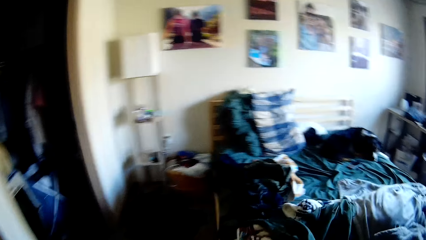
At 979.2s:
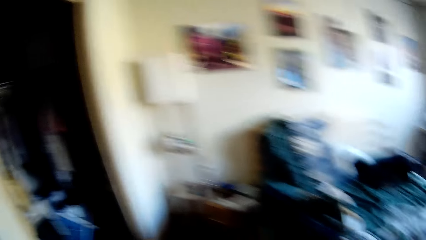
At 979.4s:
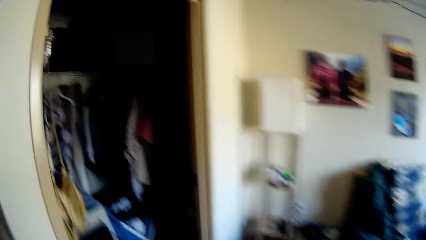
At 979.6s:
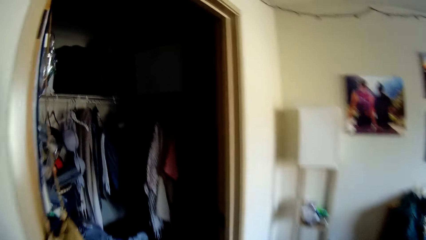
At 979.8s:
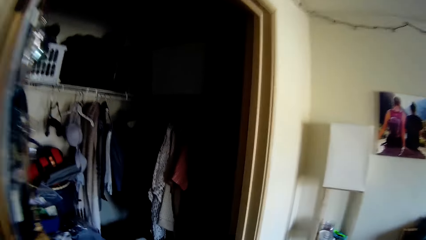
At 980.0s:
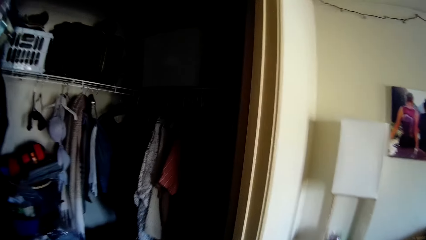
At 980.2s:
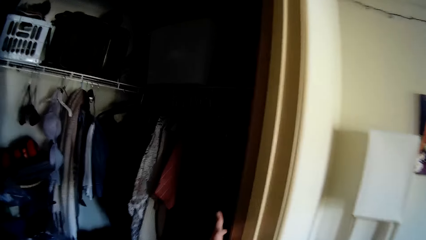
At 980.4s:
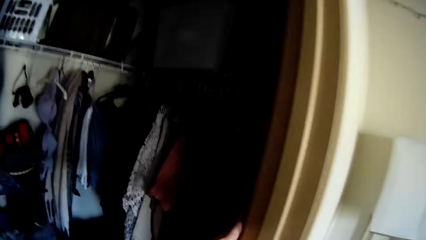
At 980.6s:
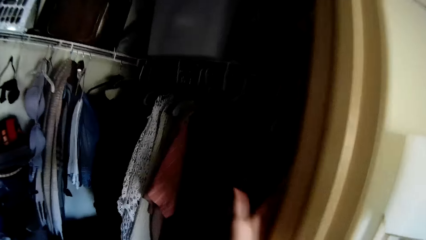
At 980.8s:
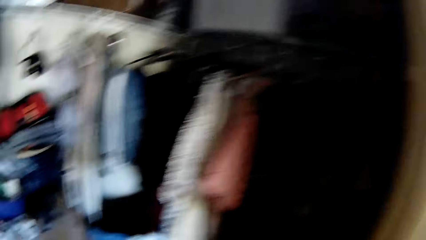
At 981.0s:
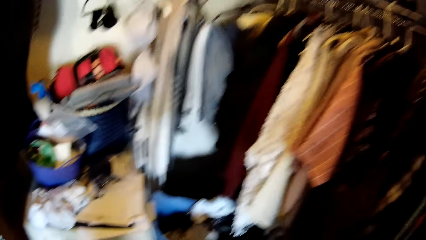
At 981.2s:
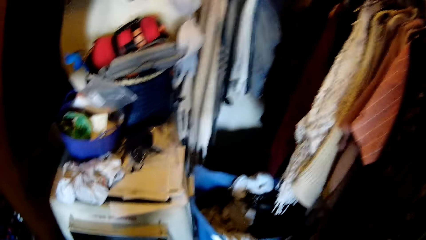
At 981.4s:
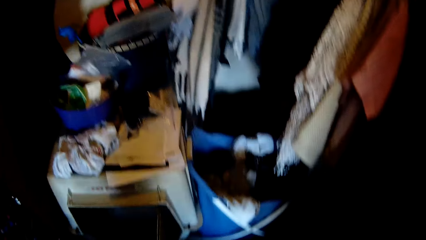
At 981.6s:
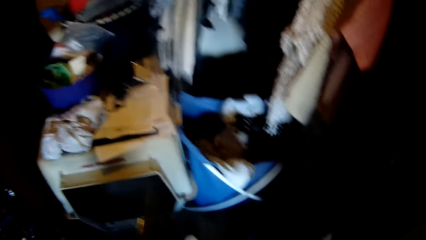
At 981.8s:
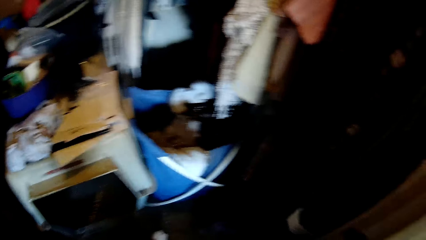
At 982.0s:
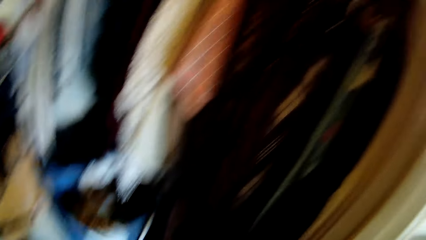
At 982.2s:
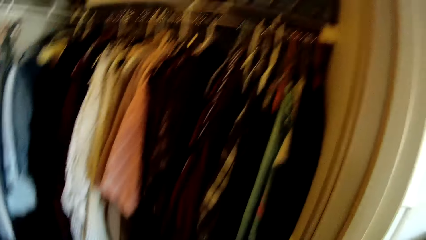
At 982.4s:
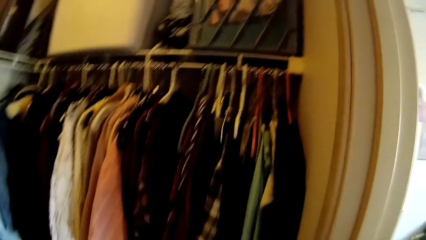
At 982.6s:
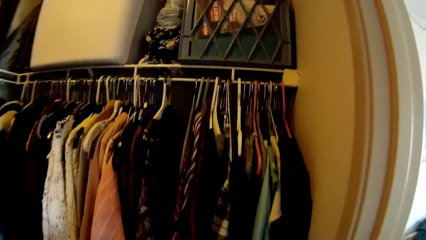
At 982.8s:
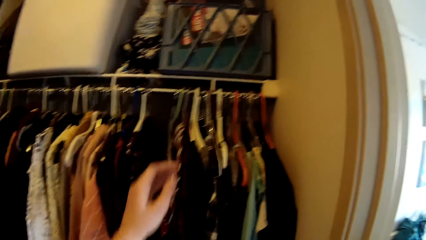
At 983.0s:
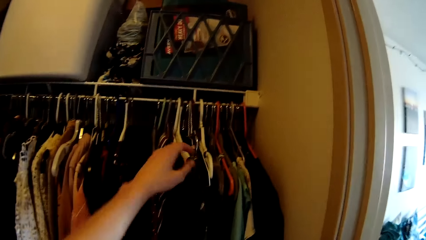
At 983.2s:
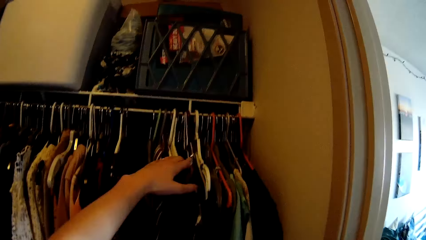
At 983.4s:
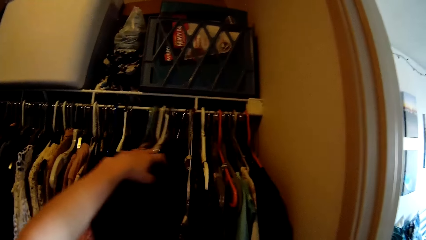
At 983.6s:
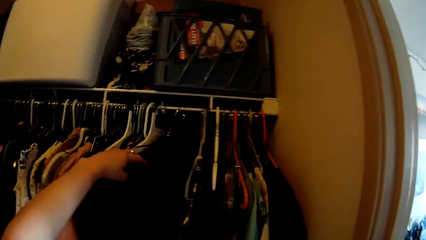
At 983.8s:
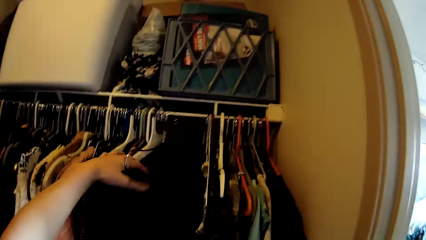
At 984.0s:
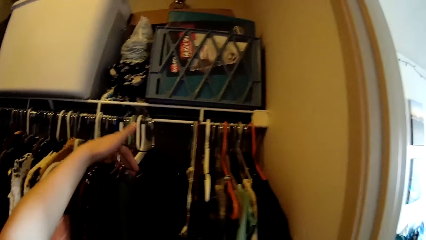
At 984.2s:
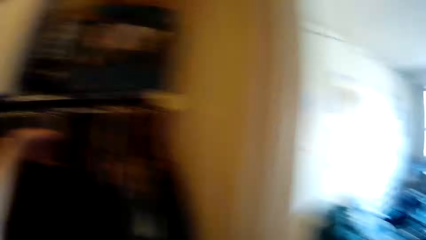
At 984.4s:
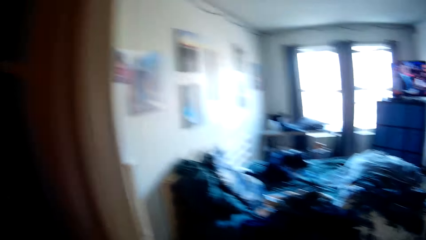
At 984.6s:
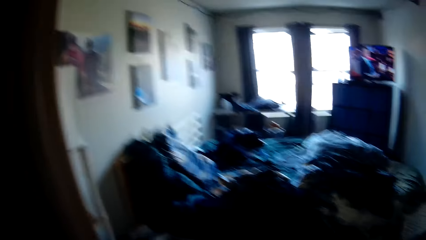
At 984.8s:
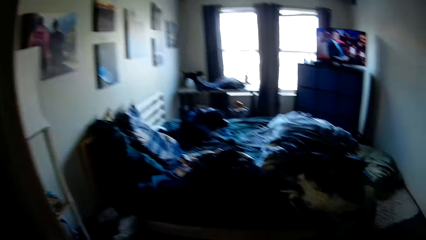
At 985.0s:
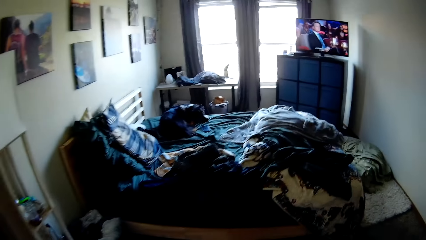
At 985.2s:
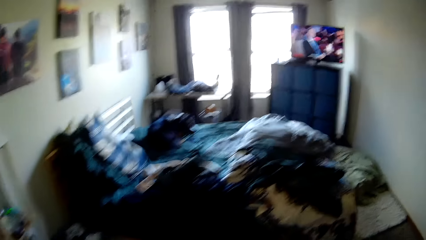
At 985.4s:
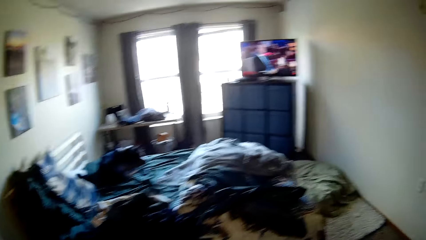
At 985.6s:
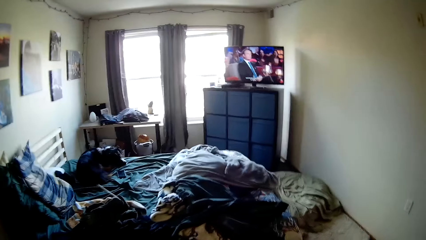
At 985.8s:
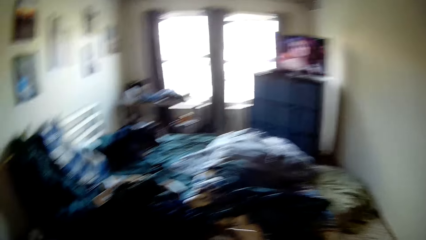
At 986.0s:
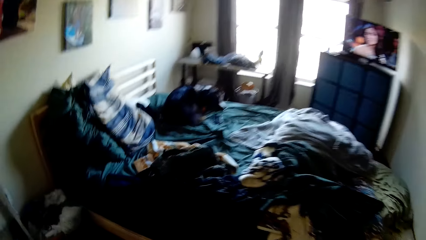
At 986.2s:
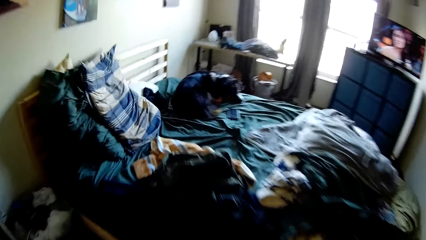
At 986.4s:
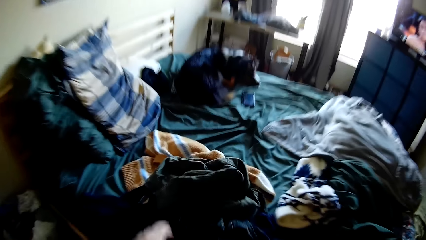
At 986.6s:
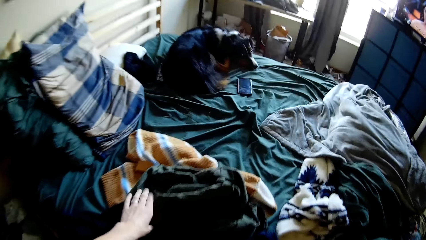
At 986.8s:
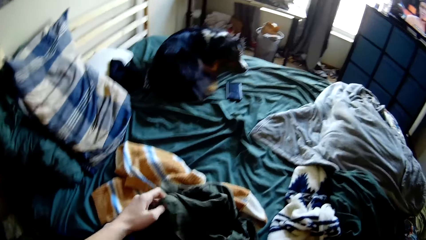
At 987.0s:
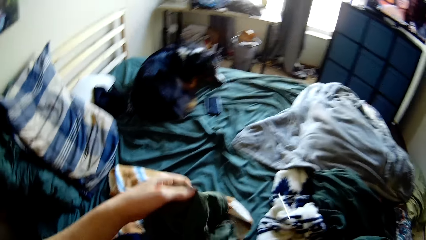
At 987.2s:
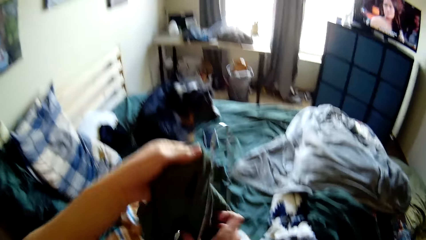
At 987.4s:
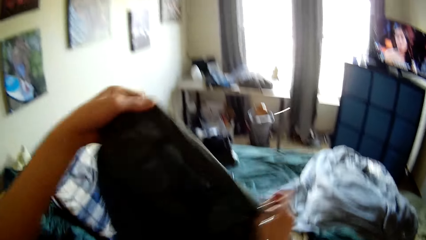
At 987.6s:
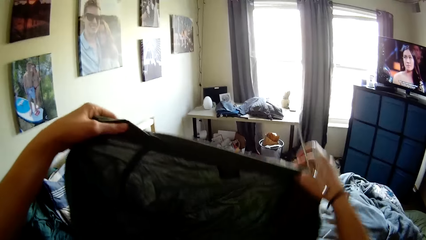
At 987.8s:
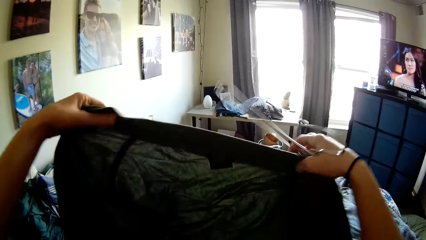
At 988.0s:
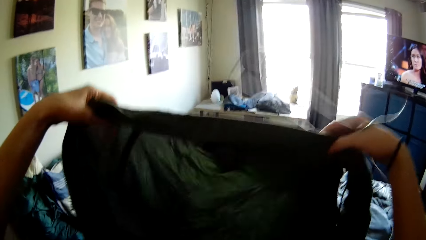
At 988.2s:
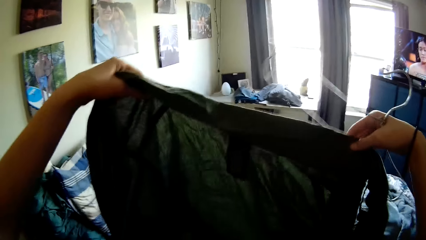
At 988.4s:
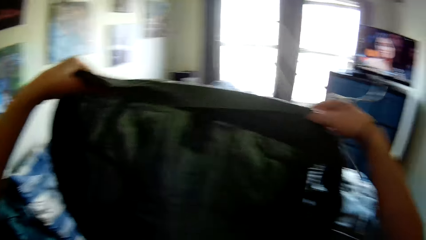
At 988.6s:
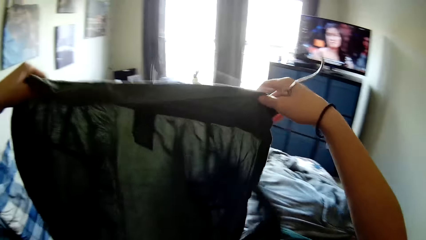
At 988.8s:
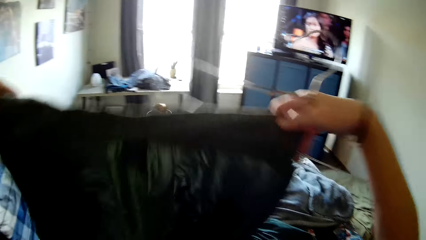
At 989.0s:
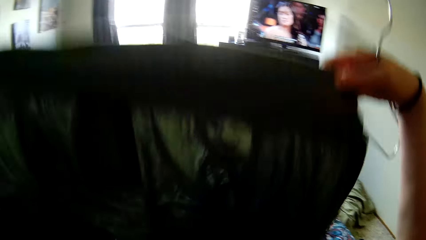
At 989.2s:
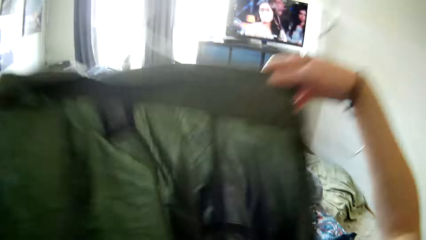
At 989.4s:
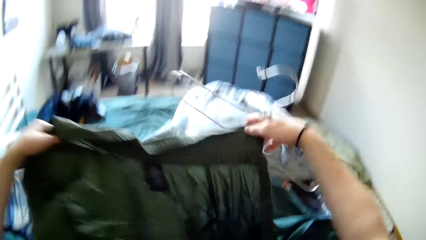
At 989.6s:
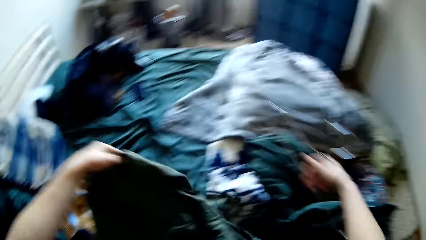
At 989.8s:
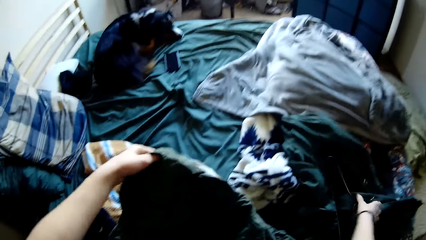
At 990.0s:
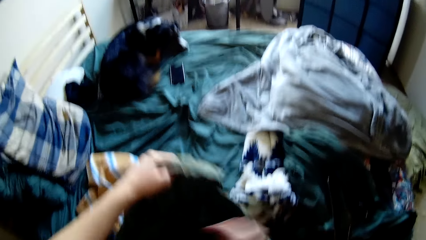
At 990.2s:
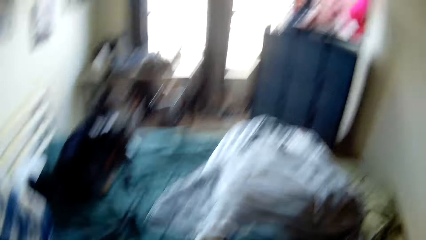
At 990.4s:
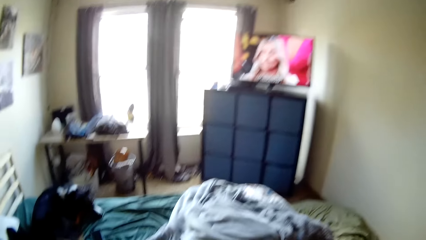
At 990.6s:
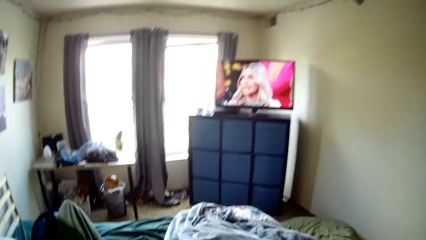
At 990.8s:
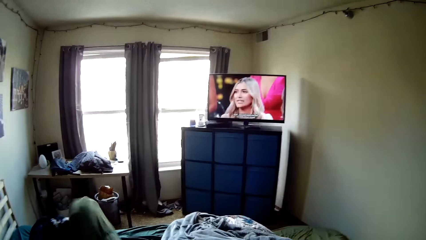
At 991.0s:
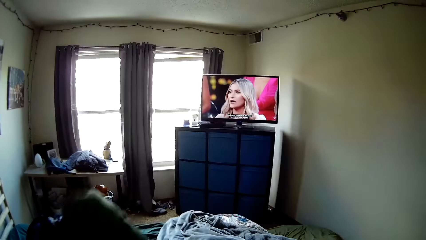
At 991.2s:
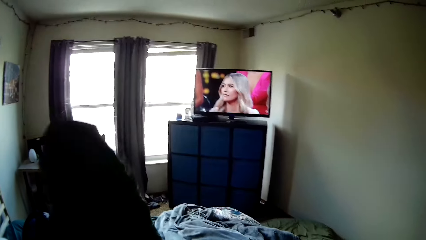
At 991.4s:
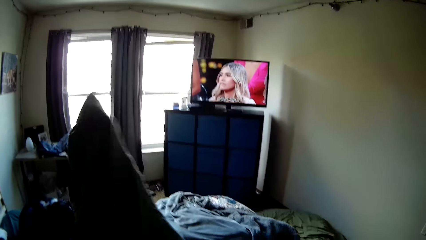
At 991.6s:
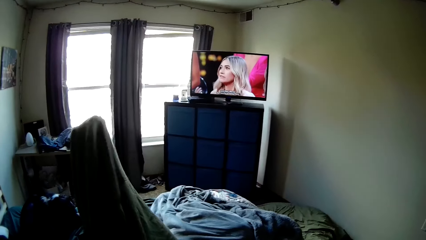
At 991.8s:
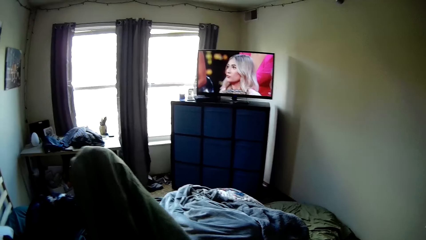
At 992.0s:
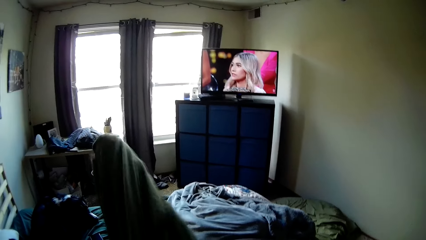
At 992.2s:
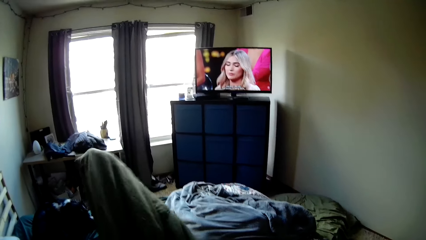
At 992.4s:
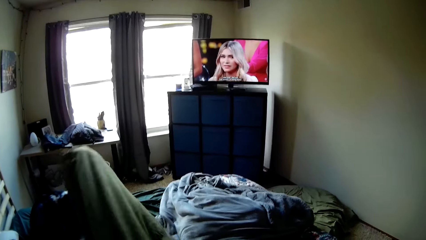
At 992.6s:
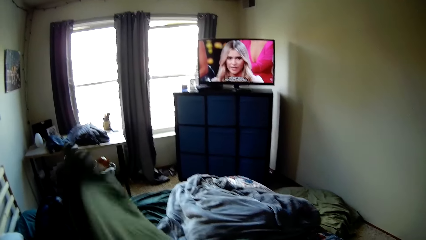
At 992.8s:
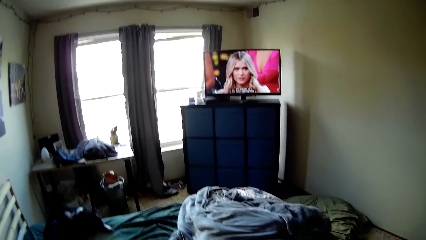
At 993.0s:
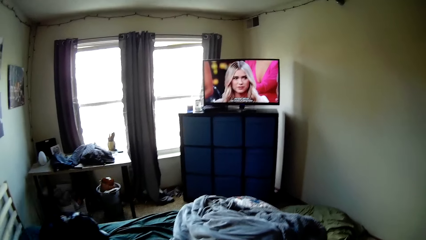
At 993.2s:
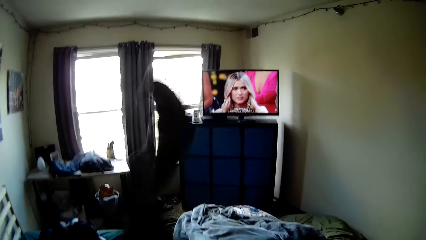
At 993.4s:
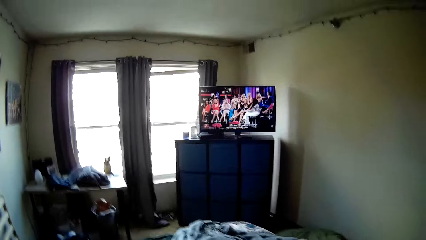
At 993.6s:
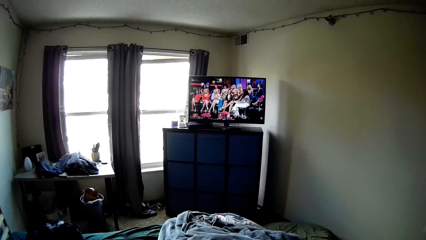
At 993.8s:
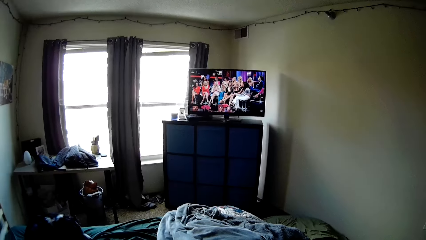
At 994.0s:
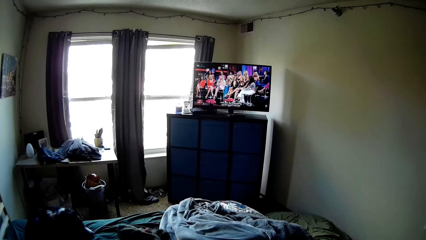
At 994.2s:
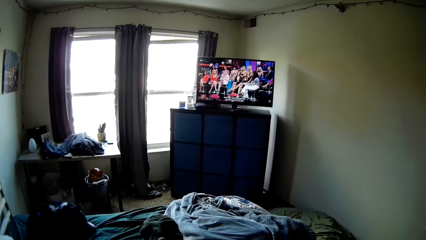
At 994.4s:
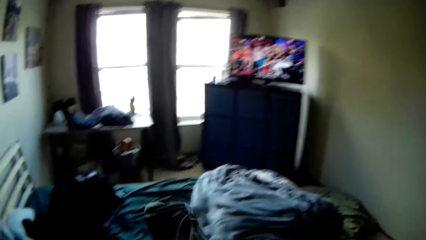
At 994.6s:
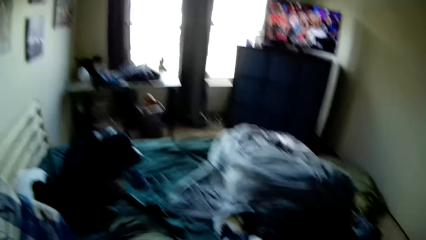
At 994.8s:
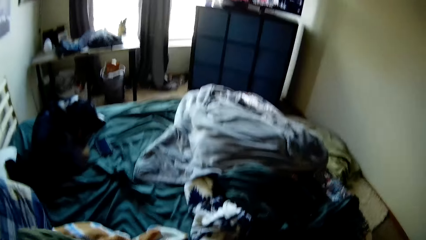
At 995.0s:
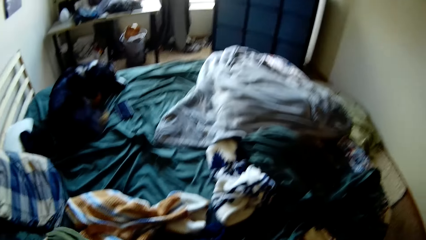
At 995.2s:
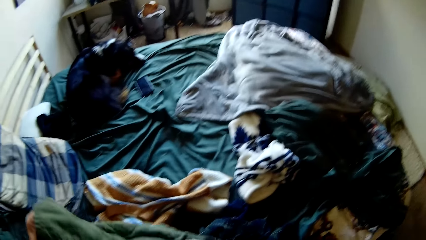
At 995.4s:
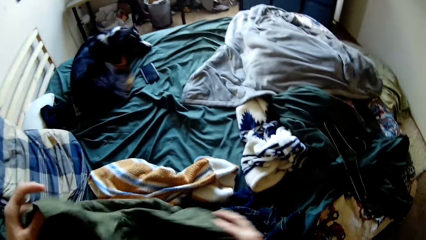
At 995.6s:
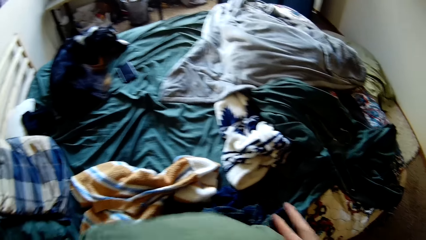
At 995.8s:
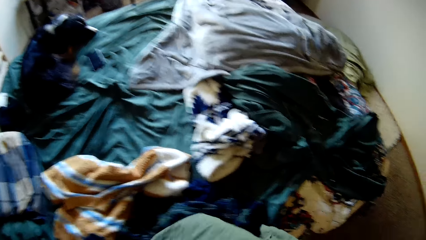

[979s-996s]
The camera wearer turns on the lights of the closet. They bring out a cloth hanger from the closet rack, move the clothes on the closet, and walk around the room. They pick up a shirt or cloth from the top of the bed. They drop the hanger on the bed. They smooth the shirt. They turn the cloth.
